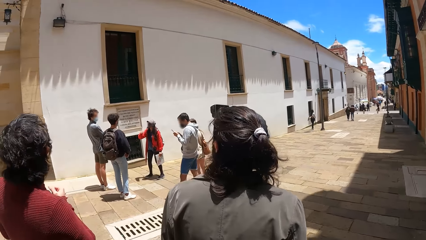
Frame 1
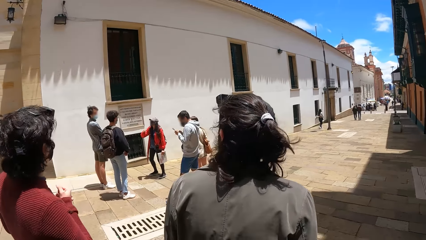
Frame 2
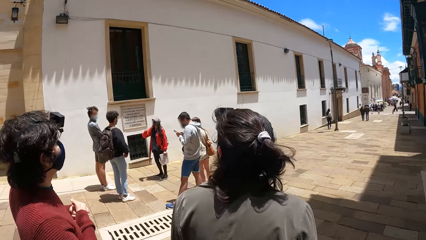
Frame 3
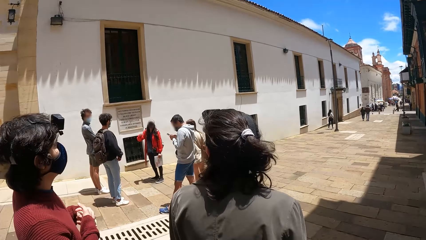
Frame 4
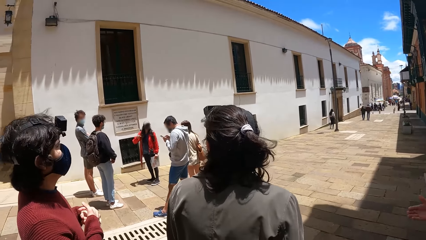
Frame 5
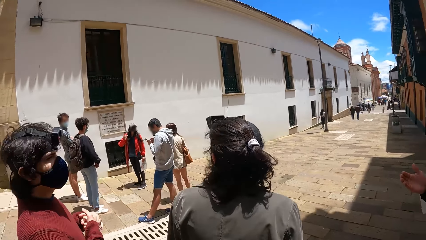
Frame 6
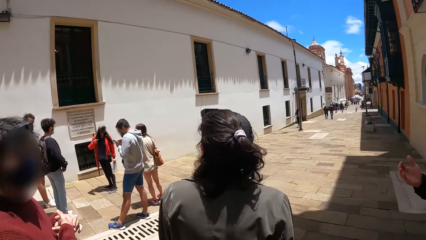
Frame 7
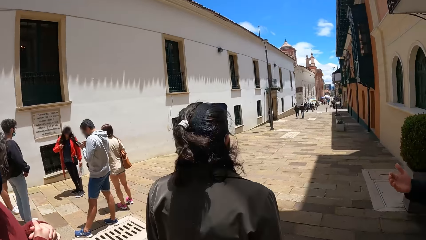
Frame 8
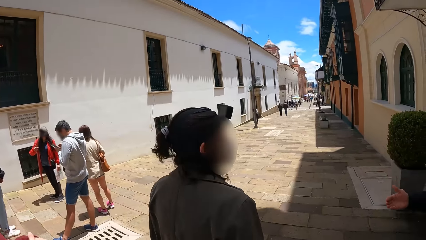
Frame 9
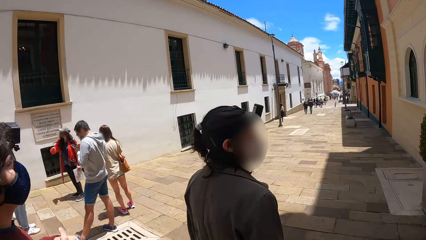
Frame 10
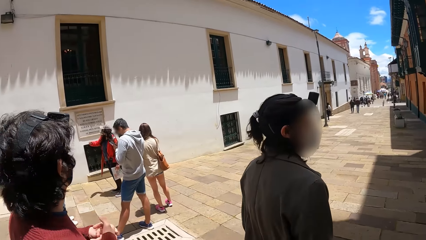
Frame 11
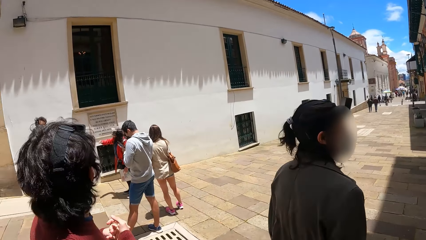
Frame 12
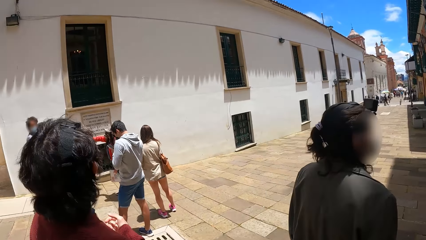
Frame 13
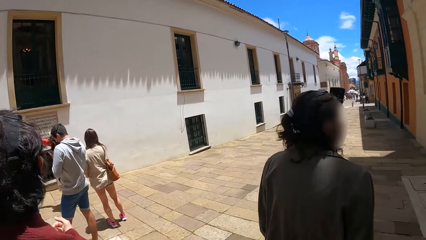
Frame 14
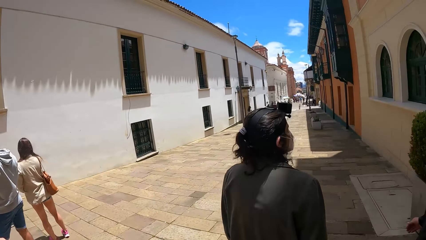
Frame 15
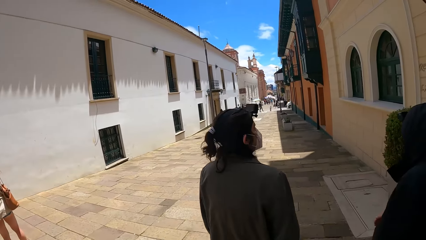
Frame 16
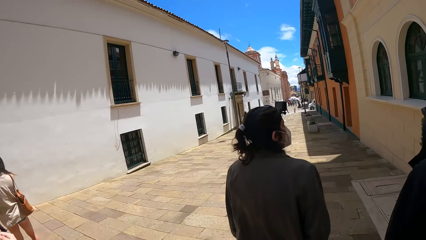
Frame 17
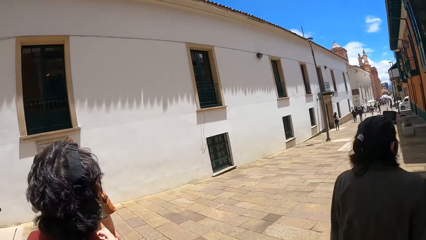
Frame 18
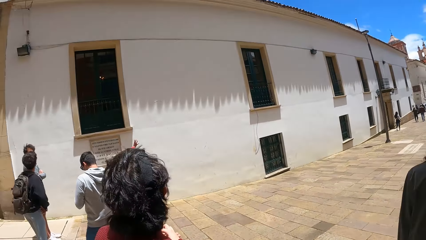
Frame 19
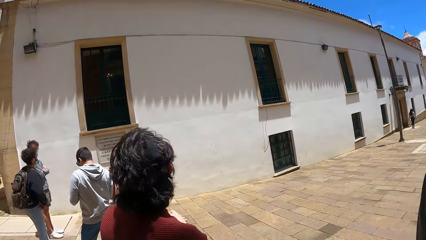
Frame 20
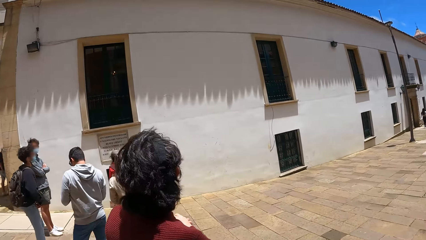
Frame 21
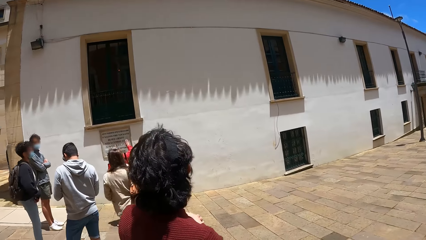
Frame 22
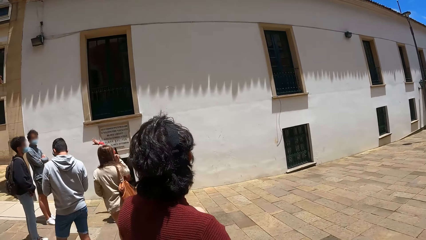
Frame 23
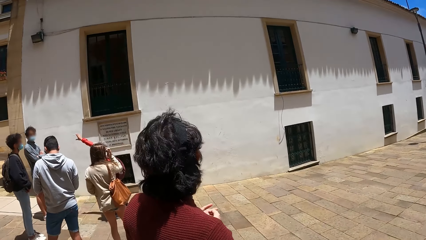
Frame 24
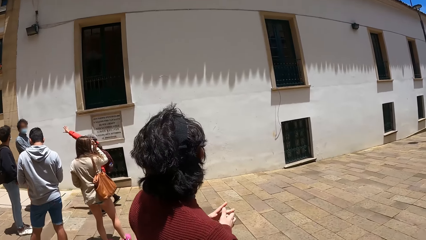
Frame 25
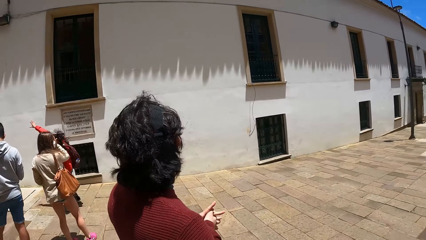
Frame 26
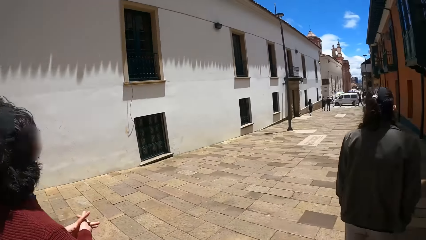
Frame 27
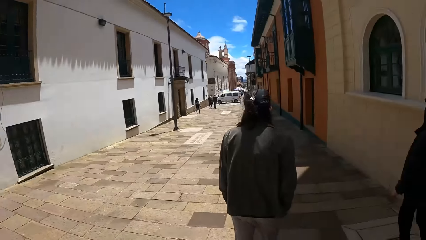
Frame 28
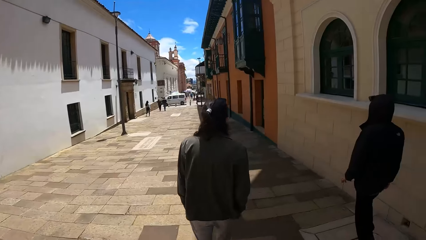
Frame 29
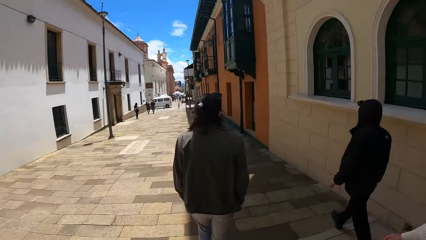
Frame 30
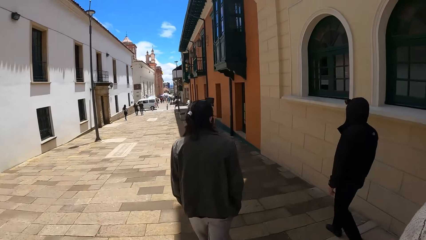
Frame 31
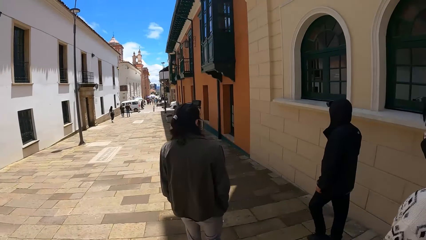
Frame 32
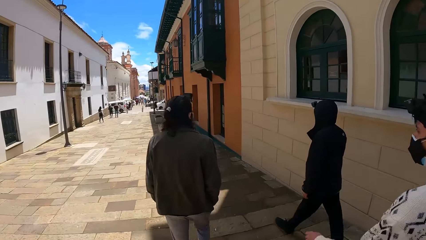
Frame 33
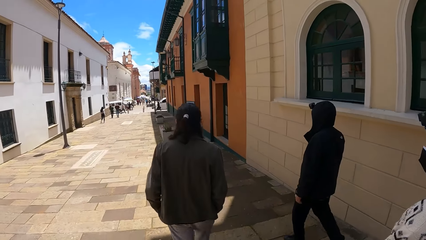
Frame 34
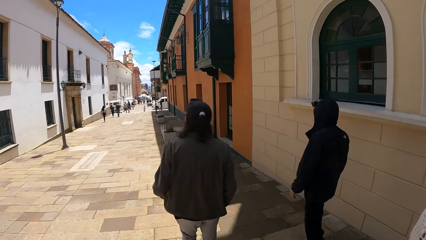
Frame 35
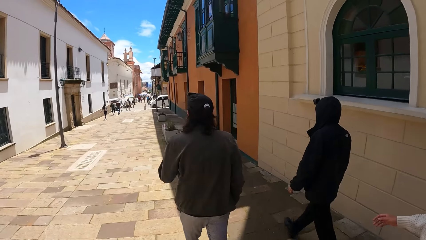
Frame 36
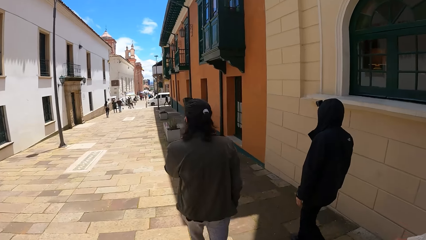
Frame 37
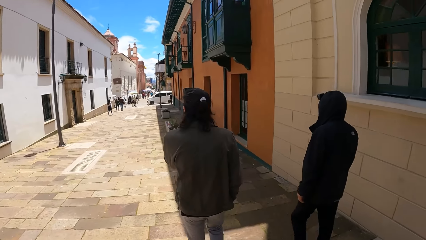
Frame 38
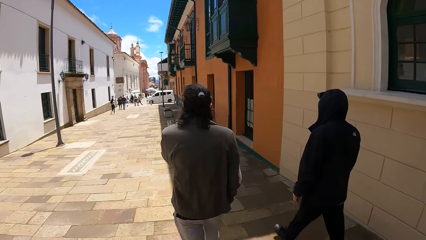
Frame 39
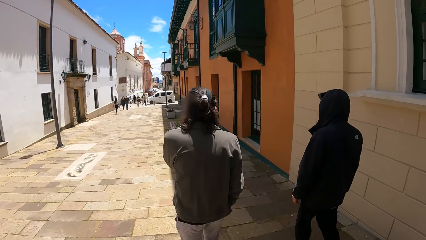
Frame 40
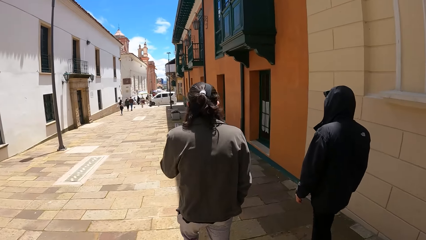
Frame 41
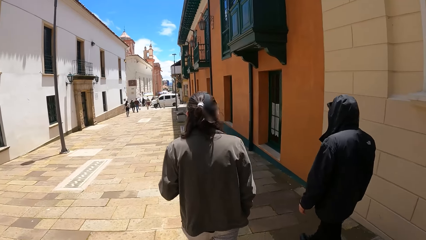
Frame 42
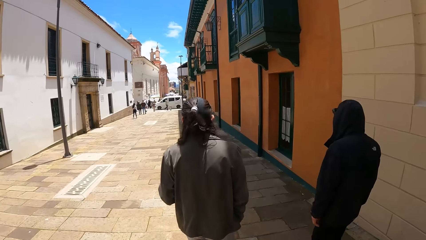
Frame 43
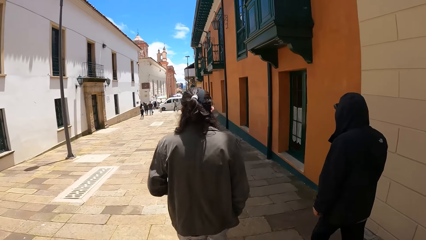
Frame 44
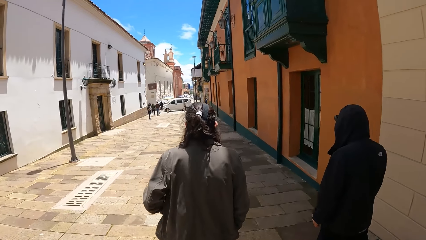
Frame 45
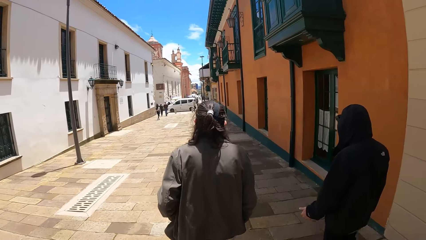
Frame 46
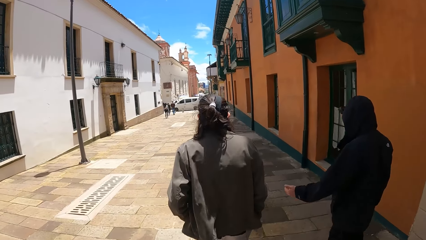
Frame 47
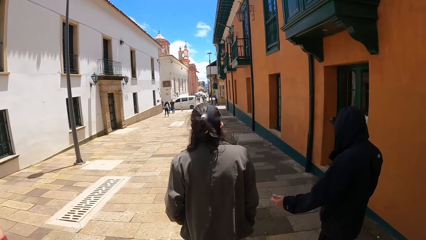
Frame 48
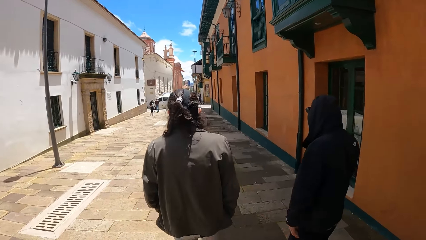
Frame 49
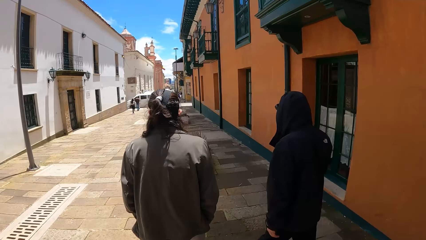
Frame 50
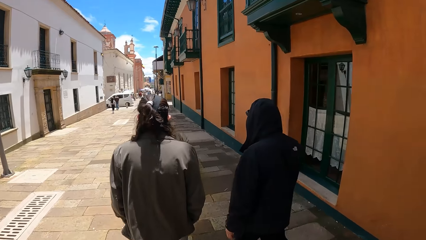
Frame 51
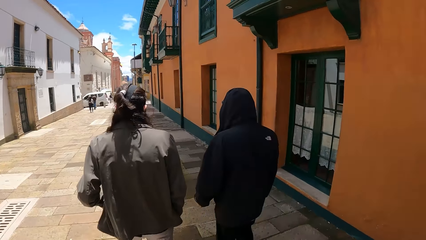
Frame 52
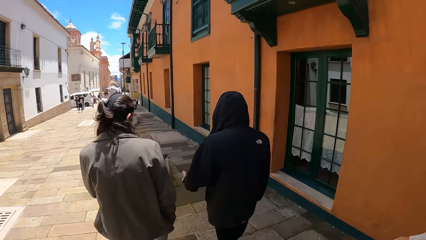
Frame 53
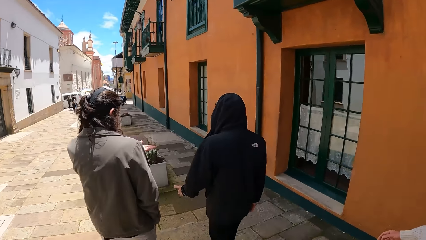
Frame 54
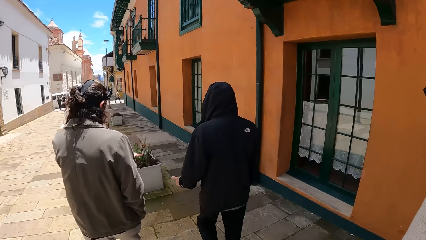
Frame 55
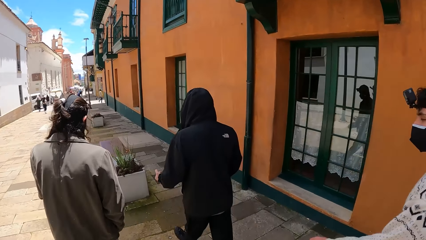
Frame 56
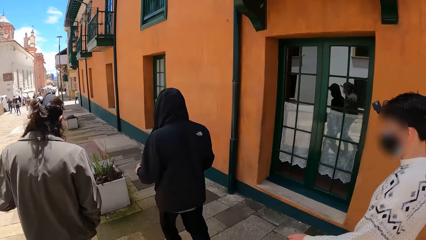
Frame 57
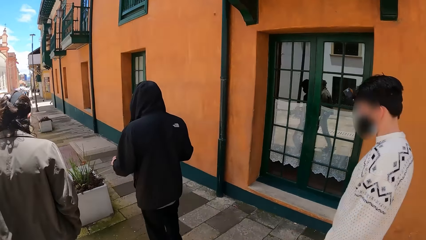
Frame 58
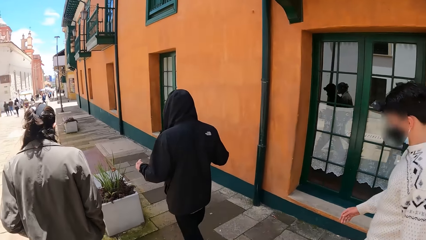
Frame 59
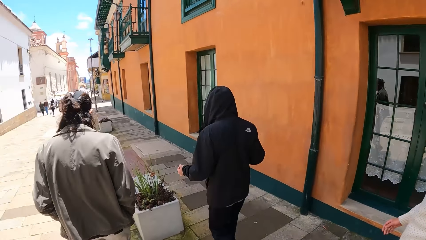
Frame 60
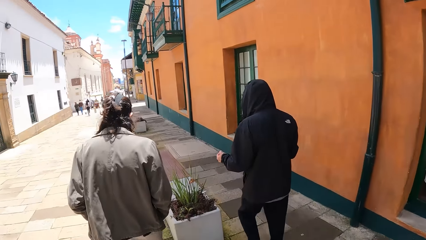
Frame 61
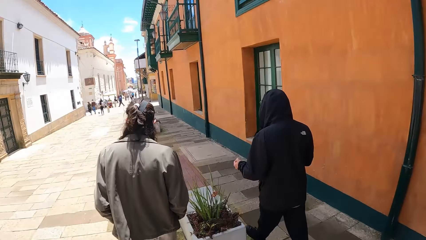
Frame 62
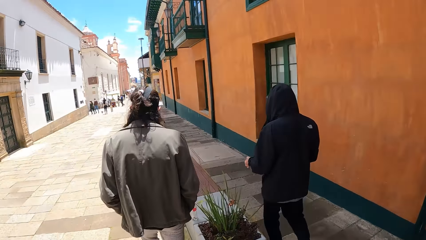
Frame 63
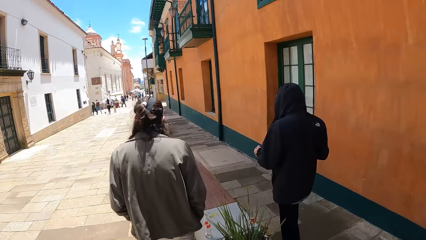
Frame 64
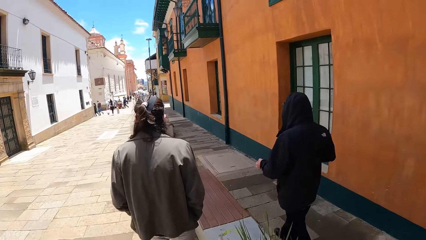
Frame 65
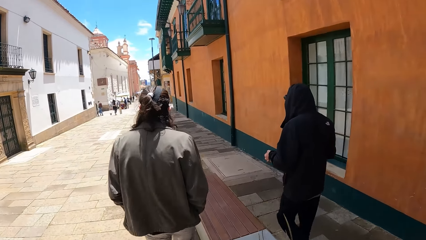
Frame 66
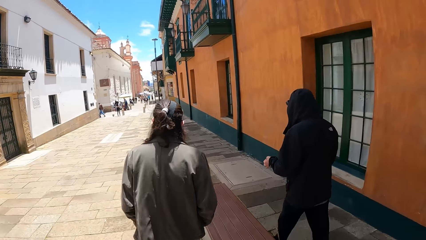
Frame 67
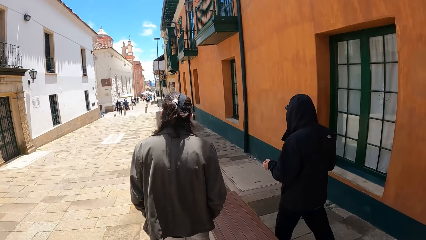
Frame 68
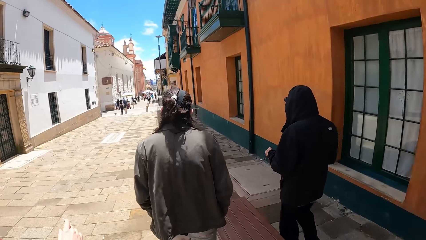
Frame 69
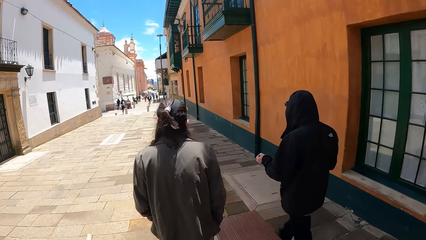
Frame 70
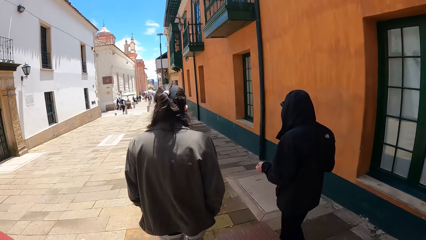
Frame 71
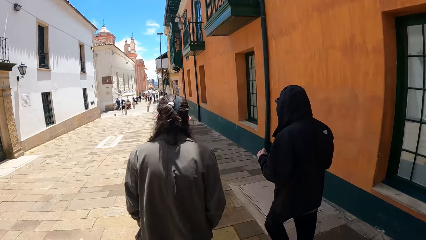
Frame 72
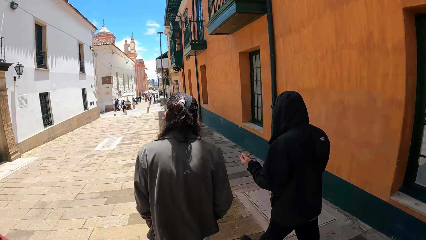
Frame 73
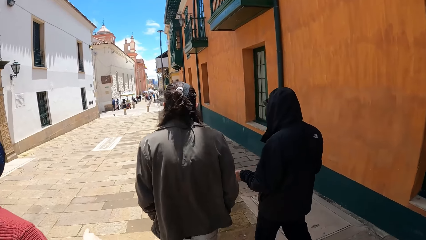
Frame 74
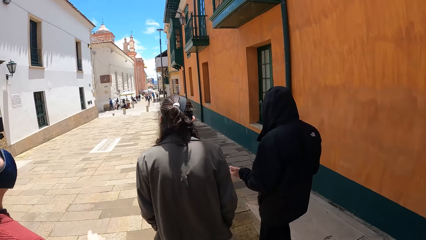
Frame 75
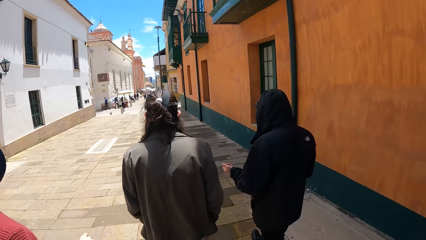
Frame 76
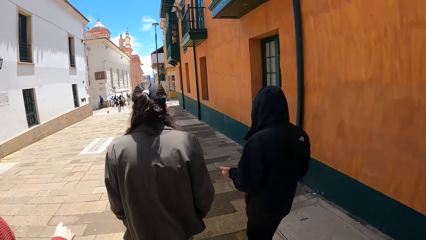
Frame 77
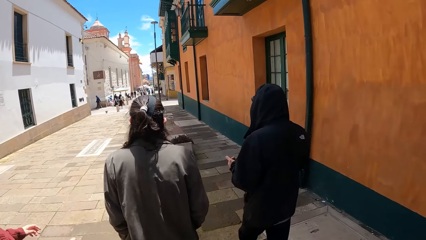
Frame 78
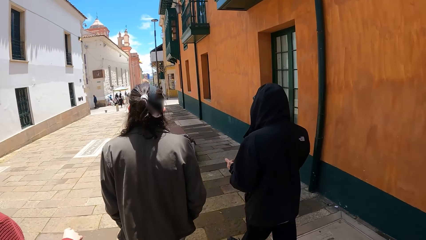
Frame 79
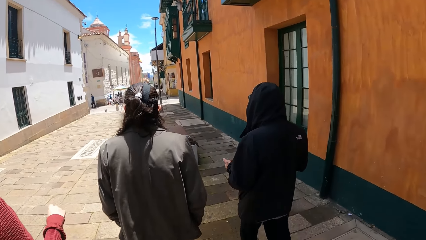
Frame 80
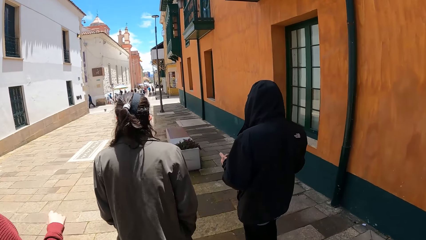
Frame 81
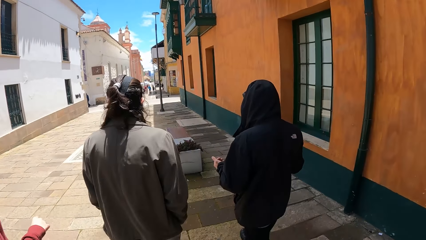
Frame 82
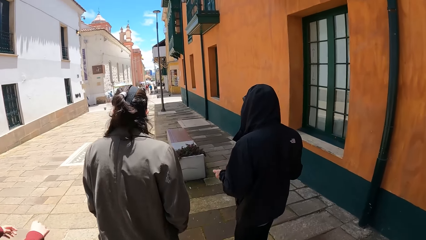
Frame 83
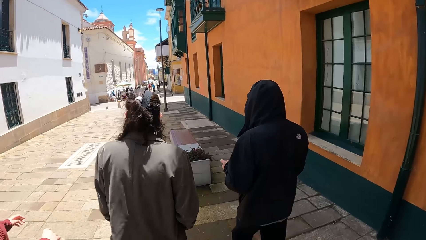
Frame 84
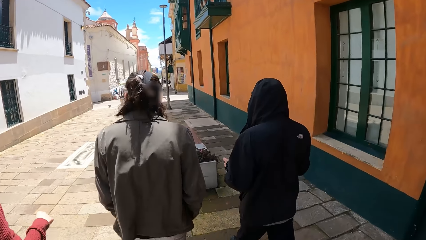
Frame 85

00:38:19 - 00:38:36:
The man interacts with the other man.
